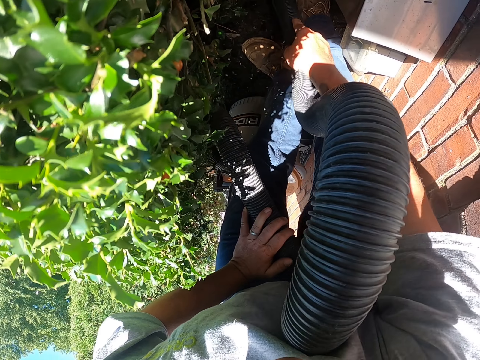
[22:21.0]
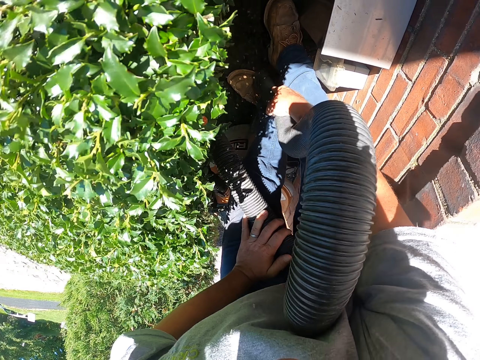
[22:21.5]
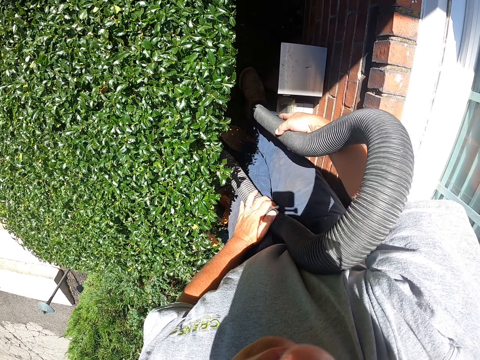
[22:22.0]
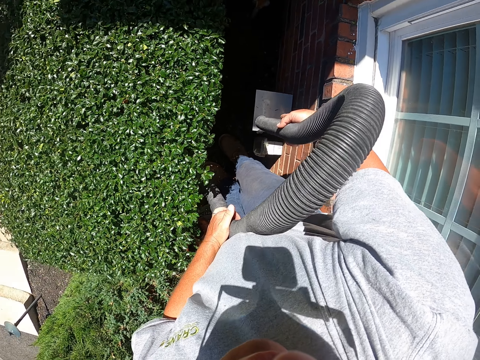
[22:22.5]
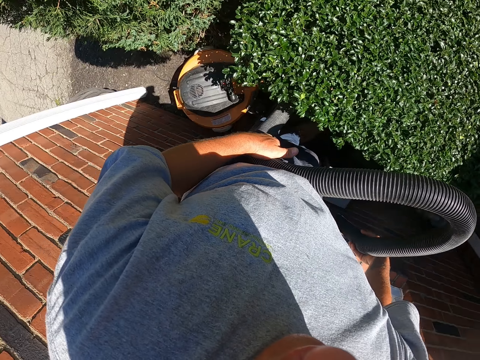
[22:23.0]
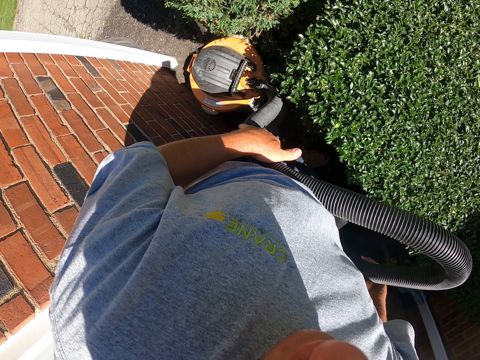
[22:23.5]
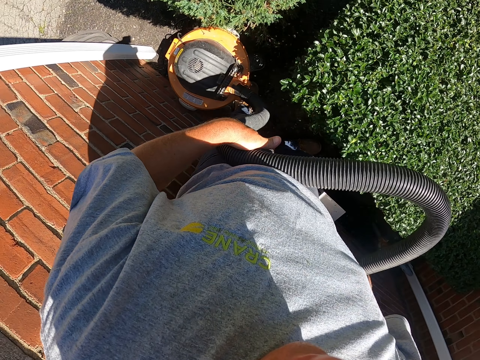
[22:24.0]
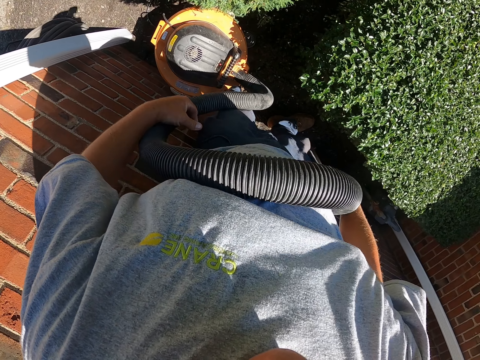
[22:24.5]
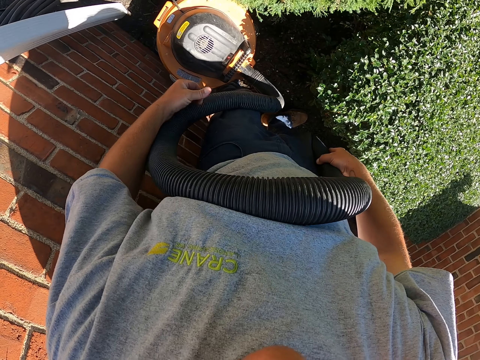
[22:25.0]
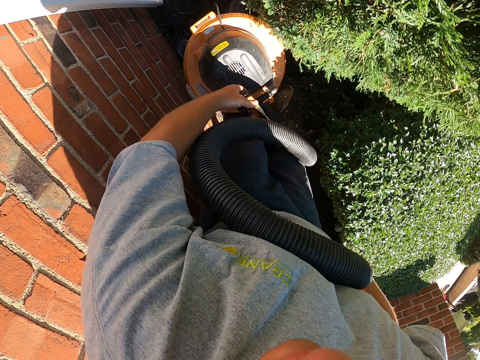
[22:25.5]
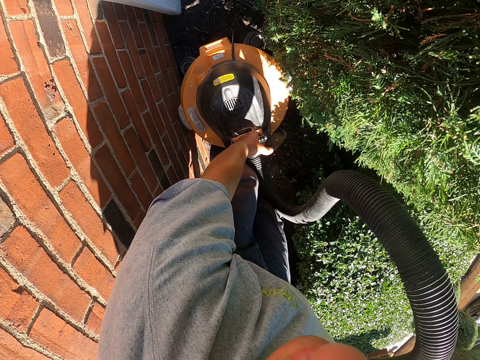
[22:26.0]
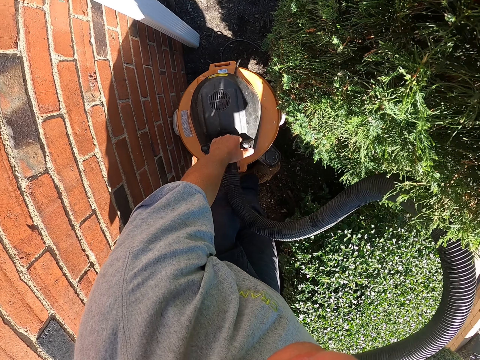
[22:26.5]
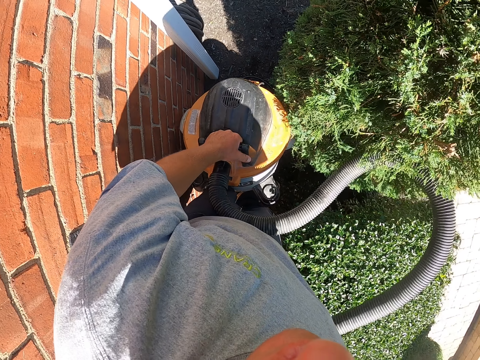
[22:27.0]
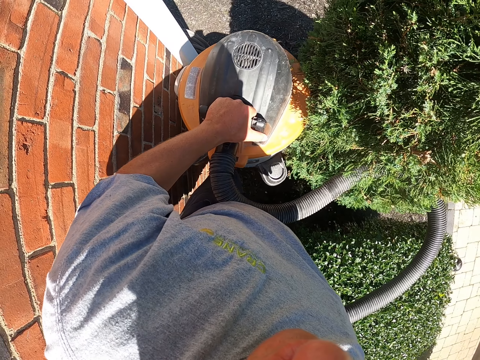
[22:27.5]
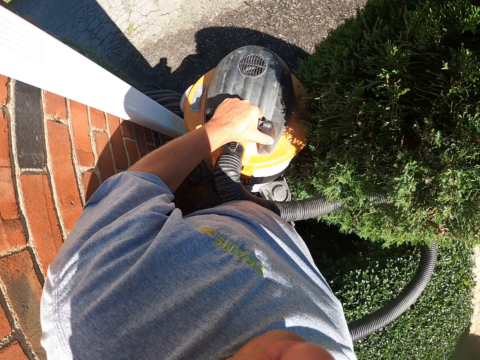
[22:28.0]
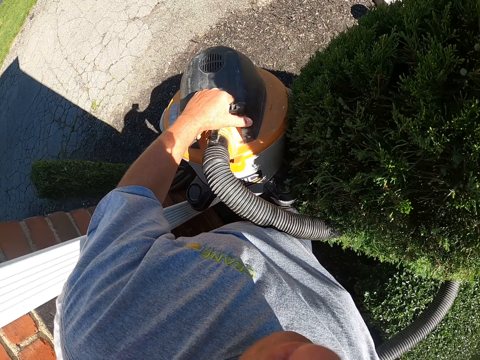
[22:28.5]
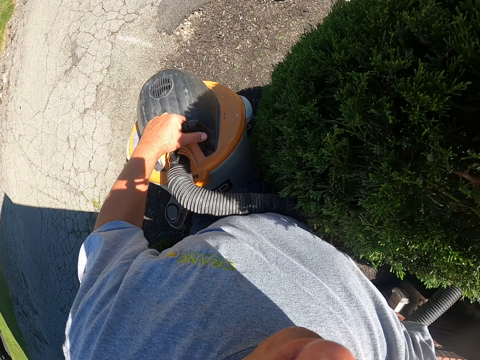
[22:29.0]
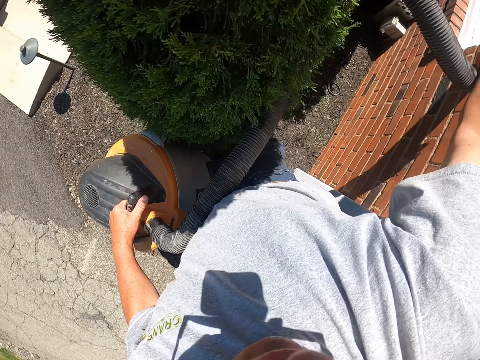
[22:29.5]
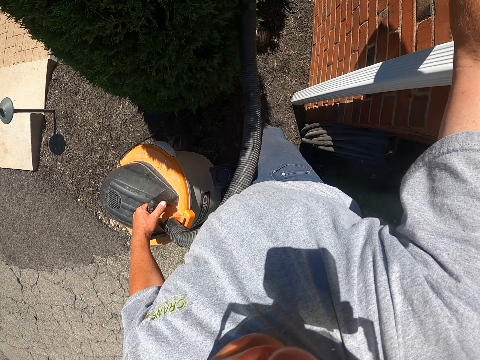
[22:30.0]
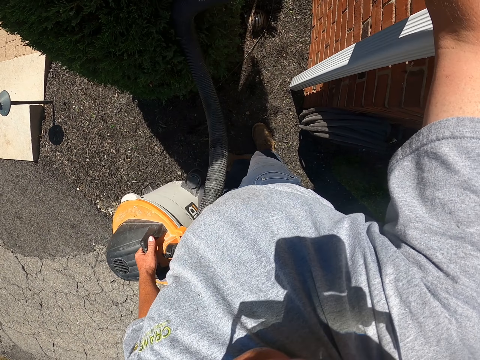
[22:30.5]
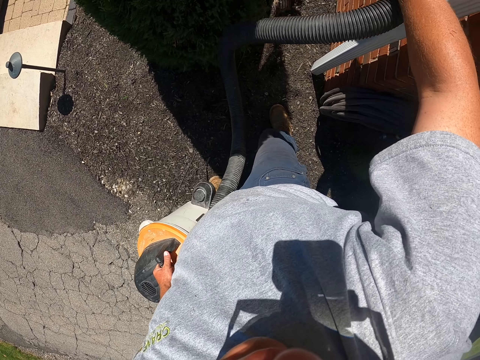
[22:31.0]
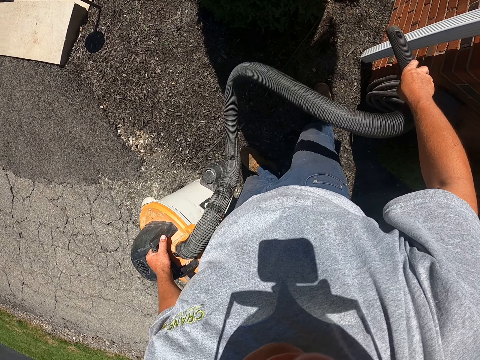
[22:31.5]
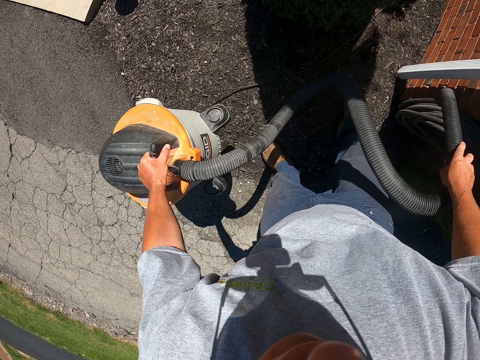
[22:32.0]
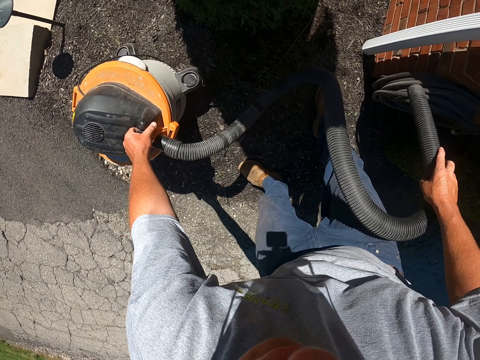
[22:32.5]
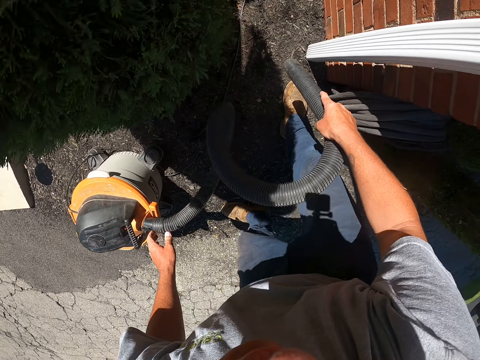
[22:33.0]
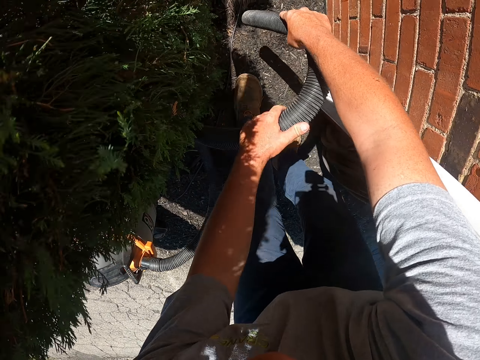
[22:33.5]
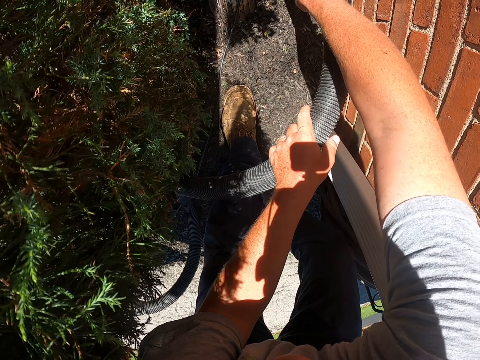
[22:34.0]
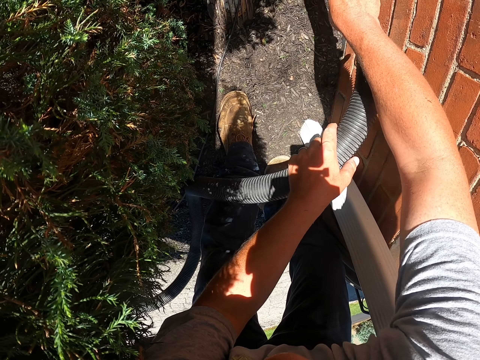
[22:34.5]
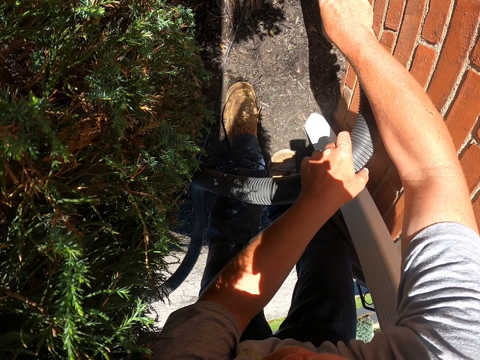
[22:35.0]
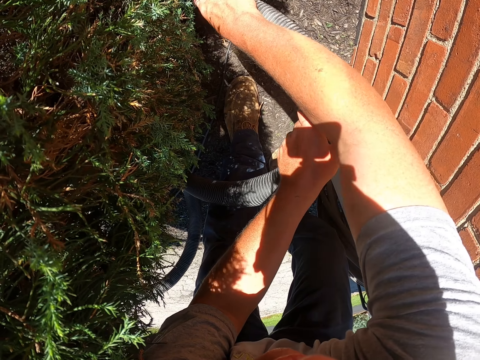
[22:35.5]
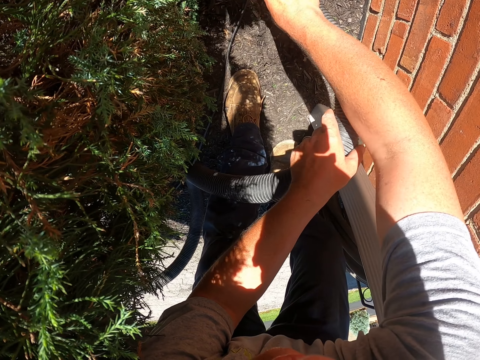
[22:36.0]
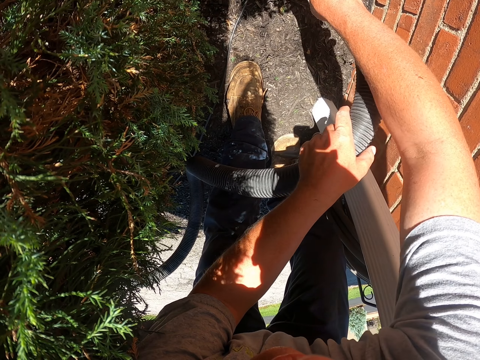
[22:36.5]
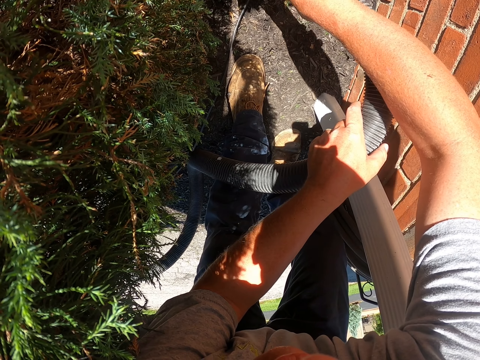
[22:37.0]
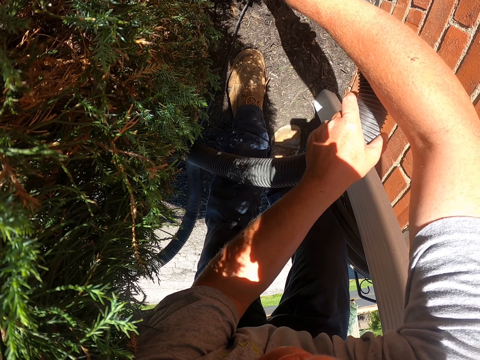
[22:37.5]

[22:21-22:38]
The camera wearer stands up. He moves the pipe. He pushes the vacuum with his leg. He lifts the vacuum cleaner. He steps forward. He cleans the garden with the garden vacuum. He puts the vacuum cleaner down. He cleans the garden with the garden vacuum. He touches the pipe. He cleans the garden with the garden vacuum. He picks leaves with the vacuum. He bends down.

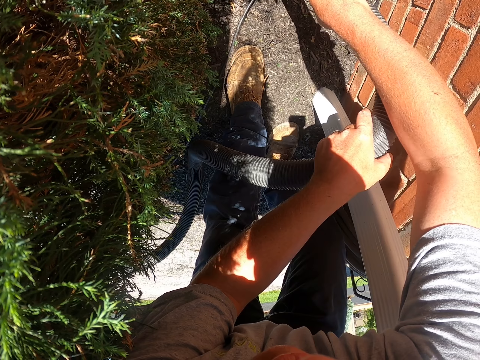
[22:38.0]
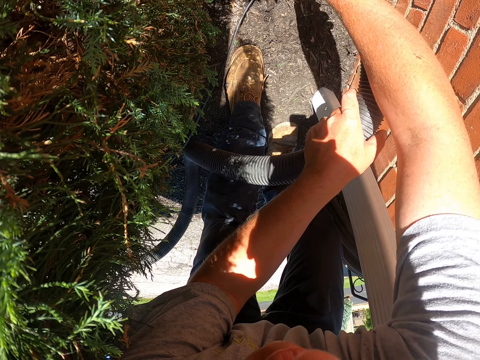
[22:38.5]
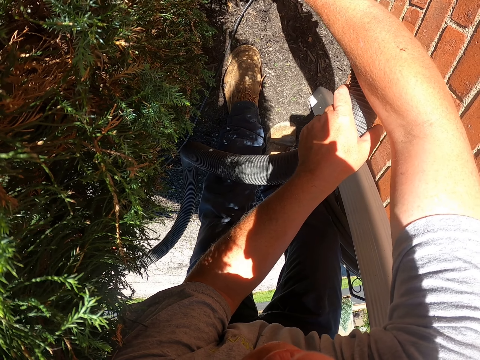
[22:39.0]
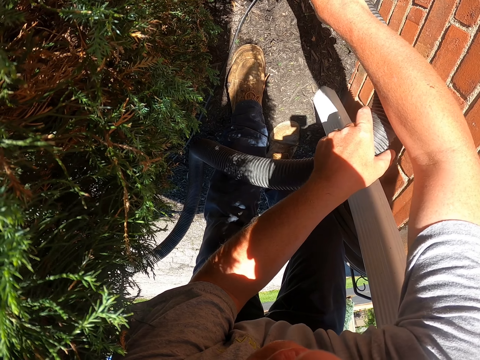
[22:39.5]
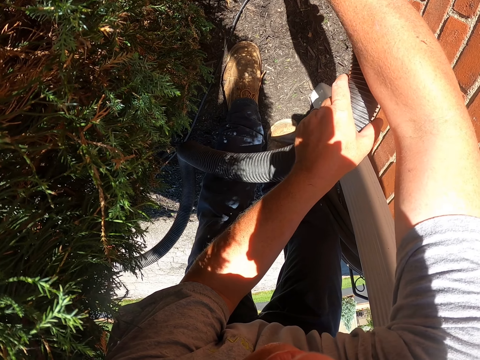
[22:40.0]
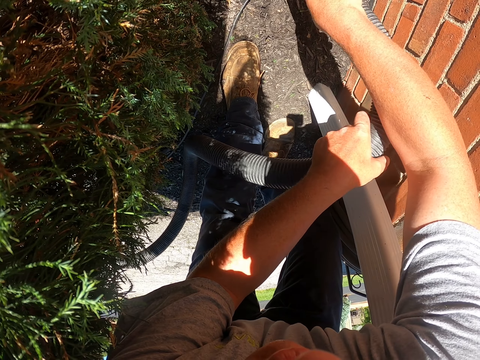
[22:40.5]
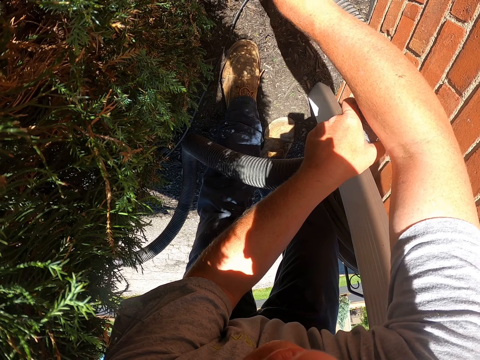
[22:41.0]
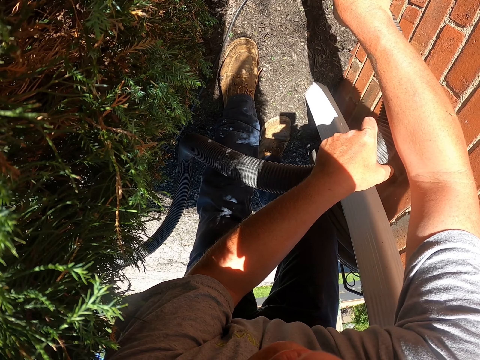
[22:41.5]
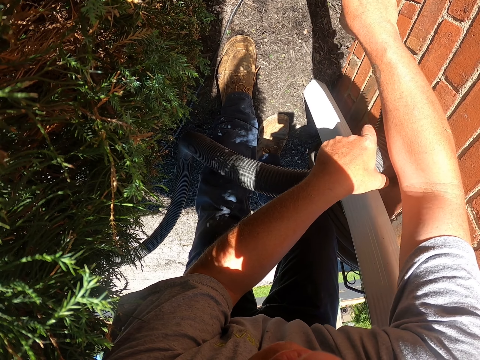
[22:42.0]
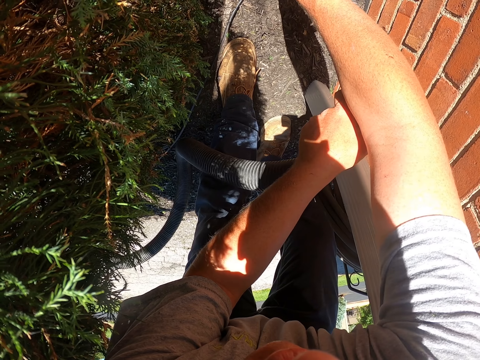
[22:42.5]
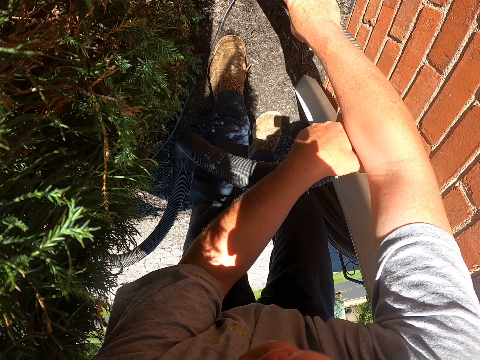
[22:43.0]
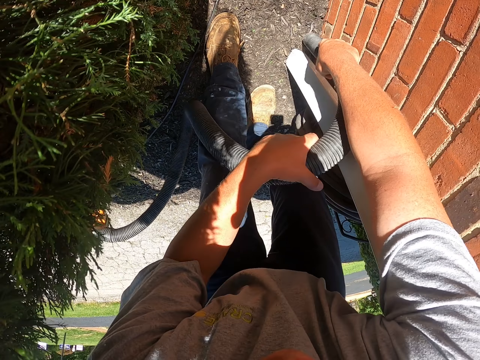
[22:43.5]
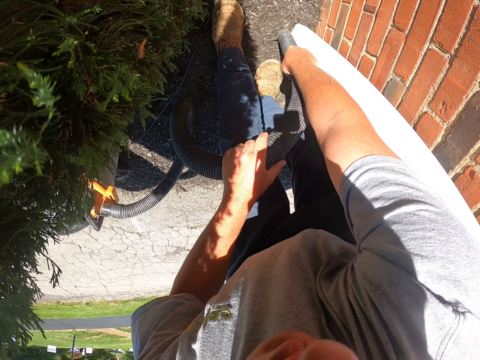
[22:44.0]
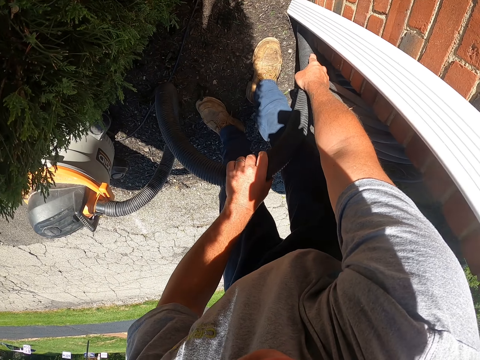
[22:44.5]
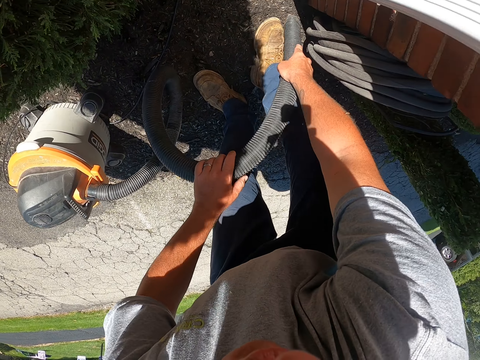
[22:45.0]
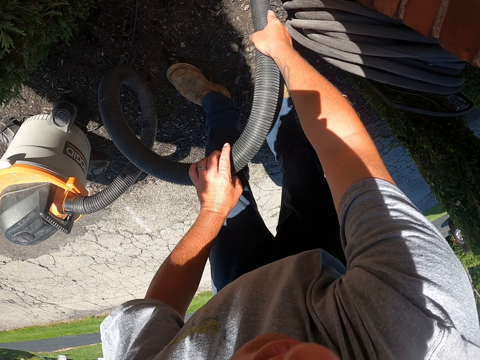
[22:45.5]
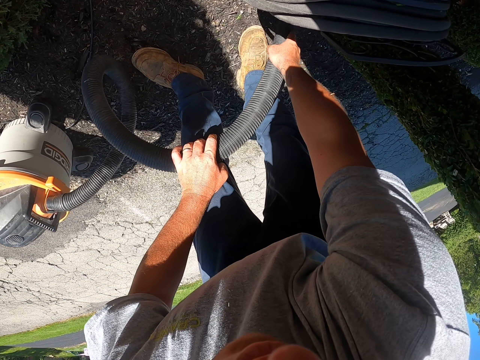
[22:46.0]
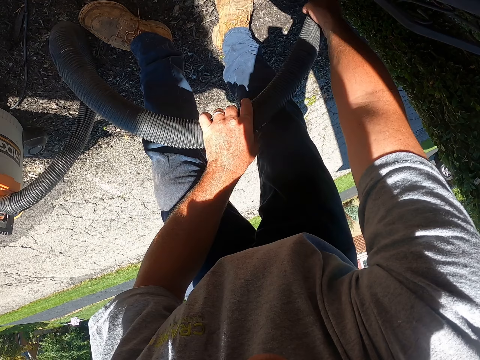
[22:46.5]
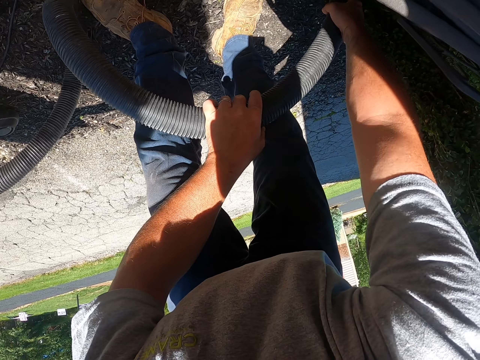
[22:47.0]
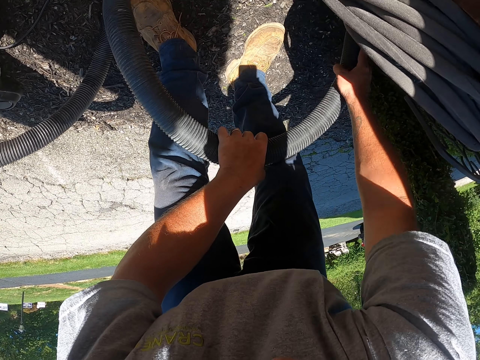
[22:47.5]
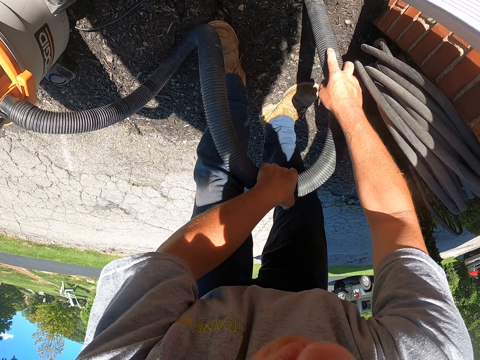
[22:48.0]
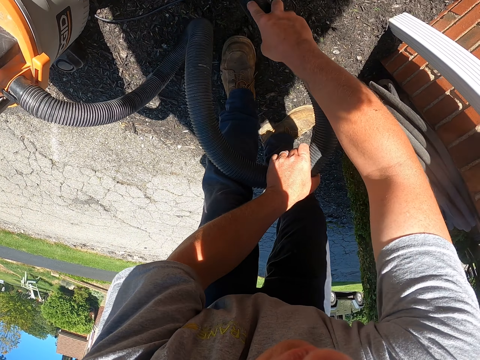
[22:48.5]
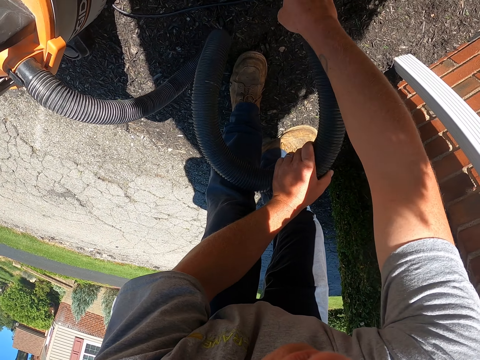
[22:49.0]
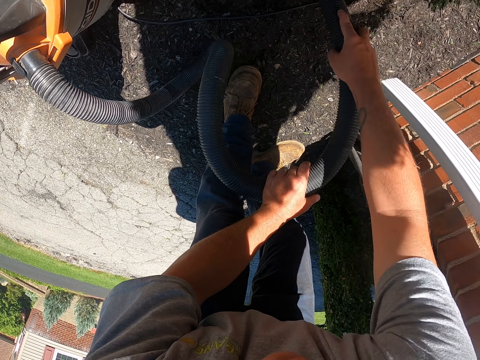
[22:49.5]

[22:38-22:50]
The camera wearer moves the leg. They clean the garden with the garden vacuum. They clean the garden with the garden vacuum again.
